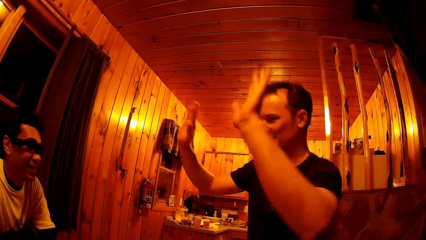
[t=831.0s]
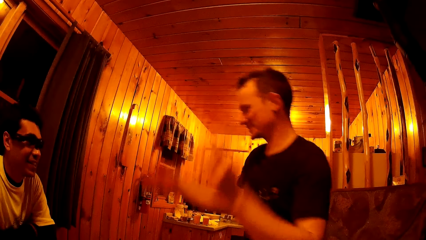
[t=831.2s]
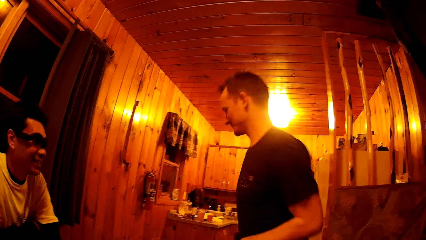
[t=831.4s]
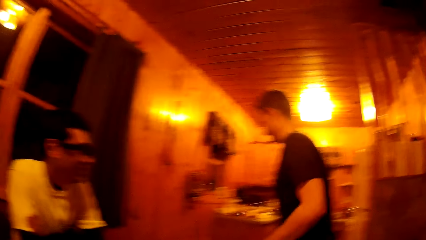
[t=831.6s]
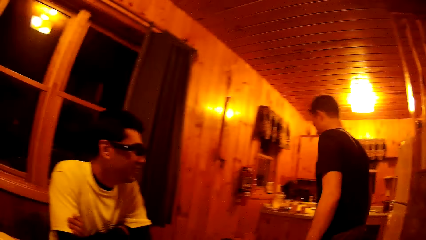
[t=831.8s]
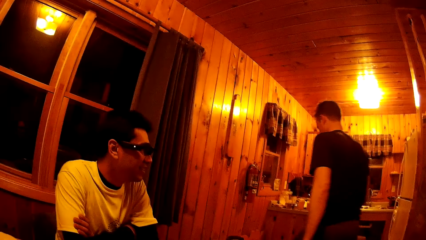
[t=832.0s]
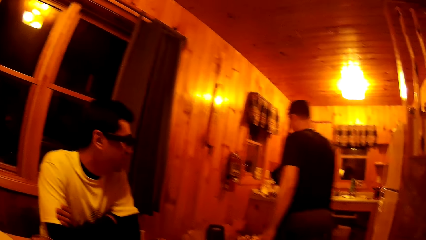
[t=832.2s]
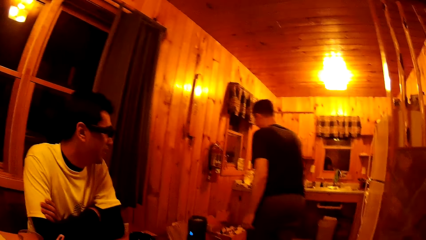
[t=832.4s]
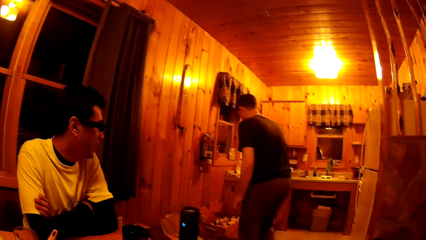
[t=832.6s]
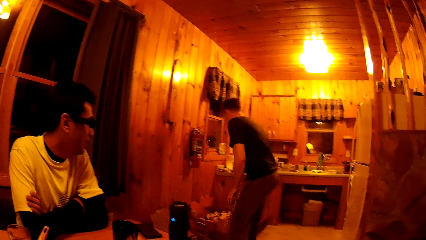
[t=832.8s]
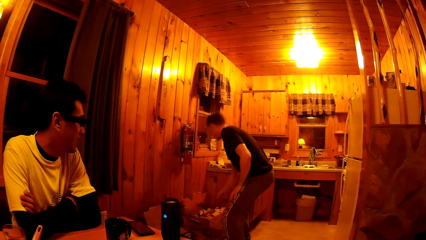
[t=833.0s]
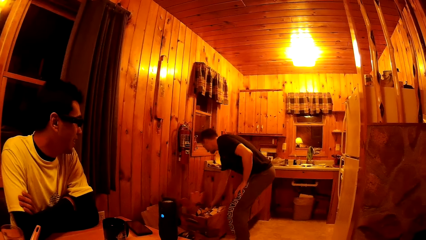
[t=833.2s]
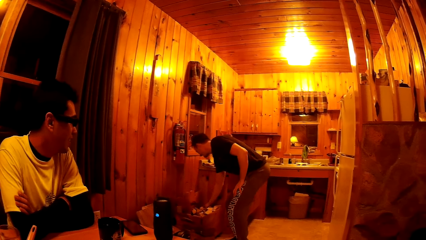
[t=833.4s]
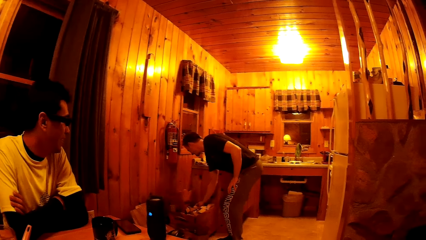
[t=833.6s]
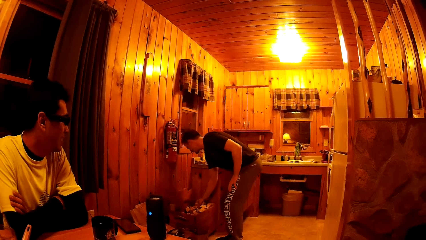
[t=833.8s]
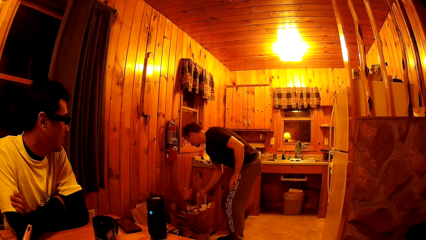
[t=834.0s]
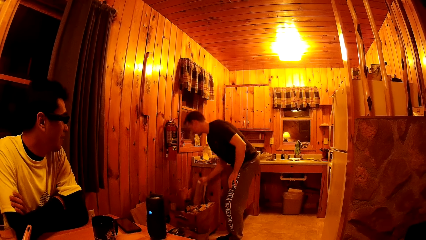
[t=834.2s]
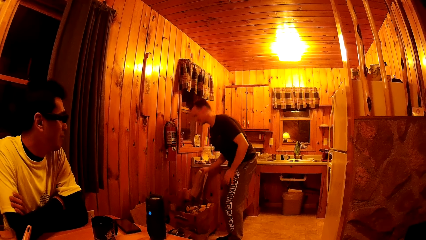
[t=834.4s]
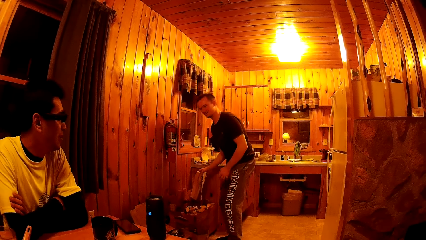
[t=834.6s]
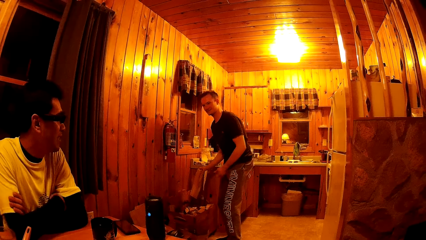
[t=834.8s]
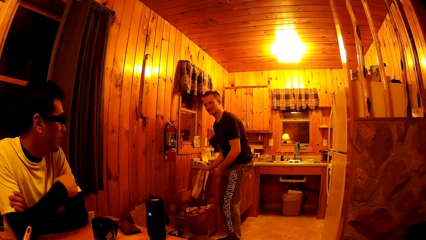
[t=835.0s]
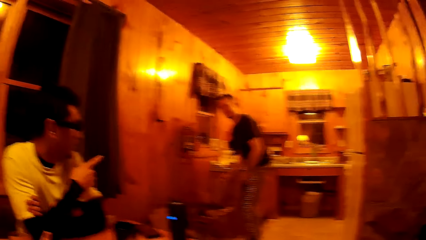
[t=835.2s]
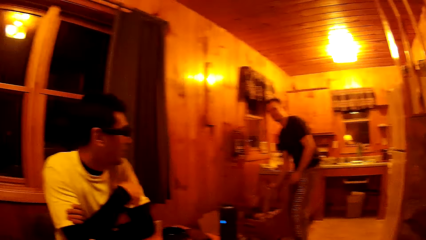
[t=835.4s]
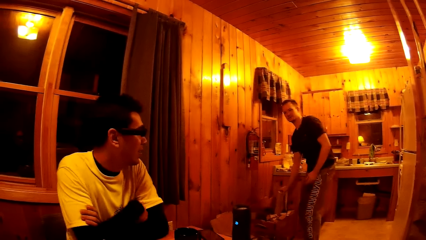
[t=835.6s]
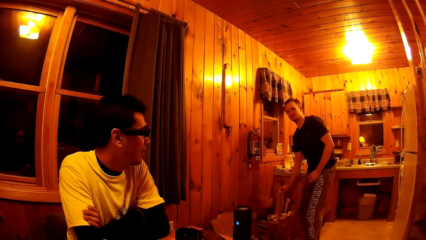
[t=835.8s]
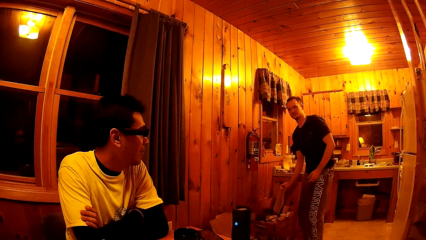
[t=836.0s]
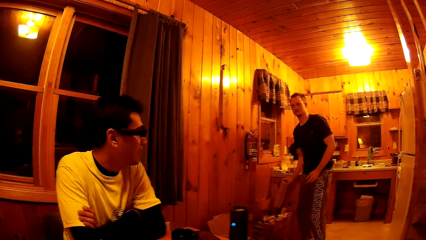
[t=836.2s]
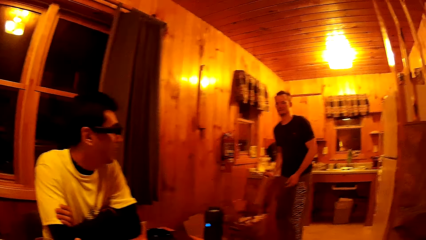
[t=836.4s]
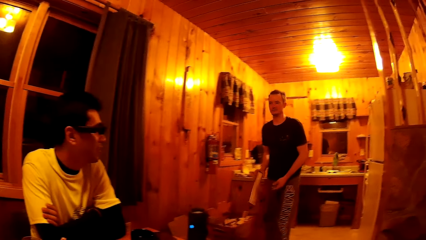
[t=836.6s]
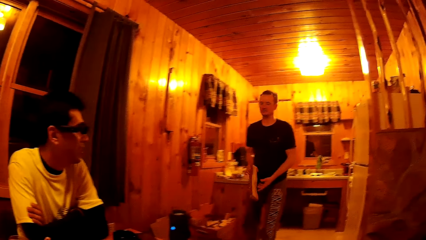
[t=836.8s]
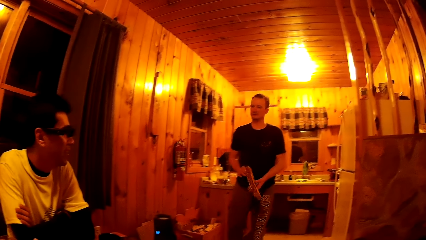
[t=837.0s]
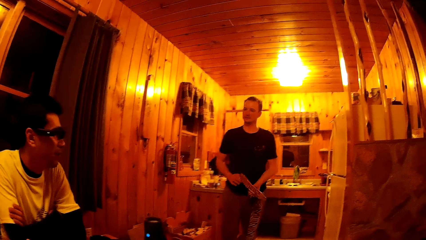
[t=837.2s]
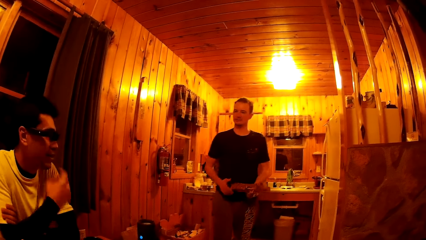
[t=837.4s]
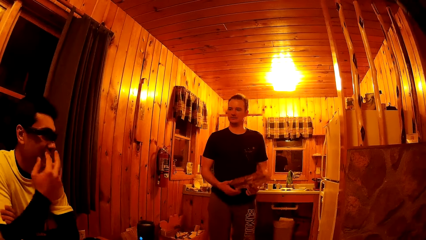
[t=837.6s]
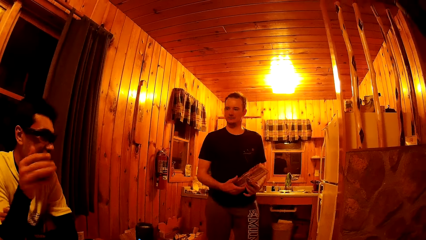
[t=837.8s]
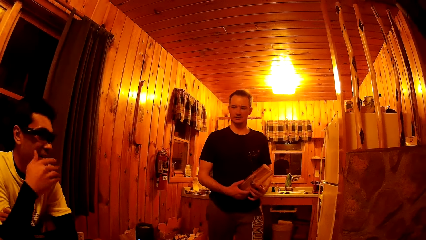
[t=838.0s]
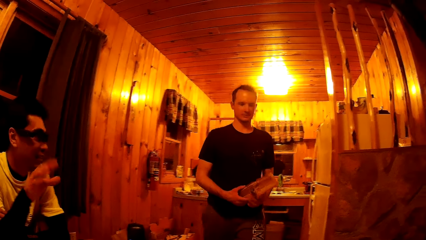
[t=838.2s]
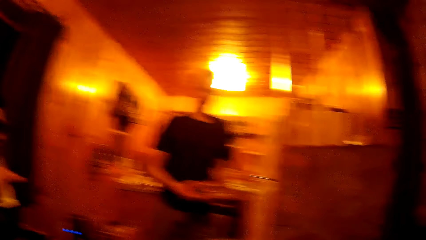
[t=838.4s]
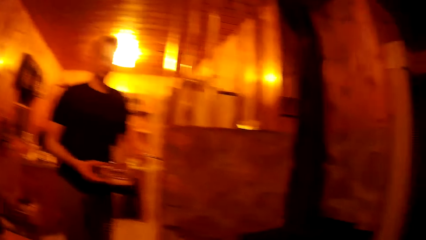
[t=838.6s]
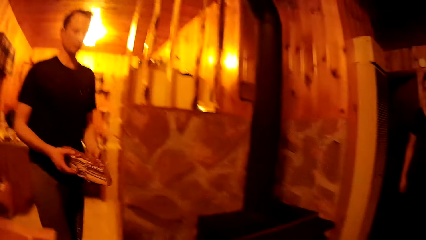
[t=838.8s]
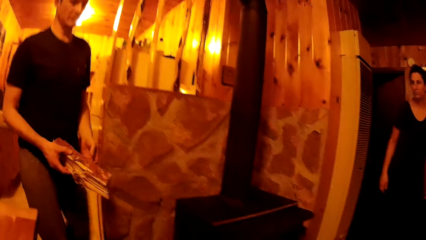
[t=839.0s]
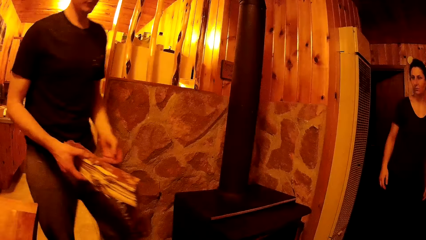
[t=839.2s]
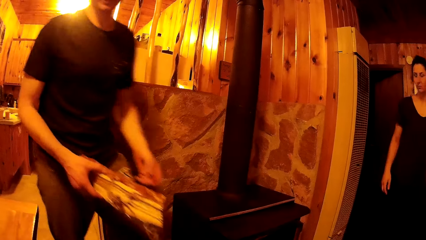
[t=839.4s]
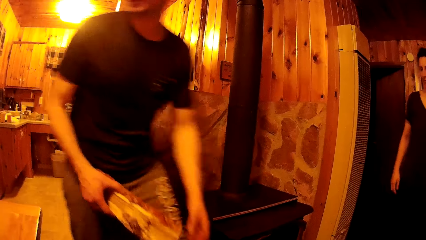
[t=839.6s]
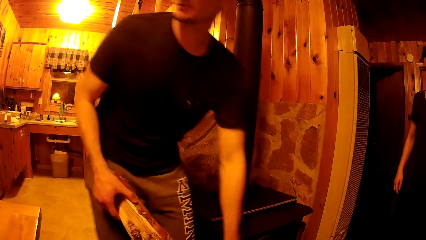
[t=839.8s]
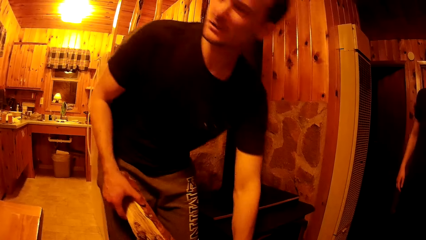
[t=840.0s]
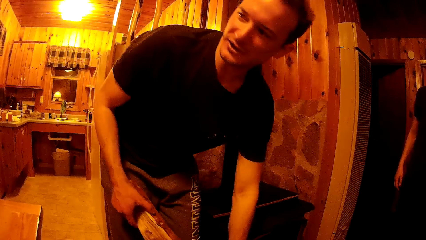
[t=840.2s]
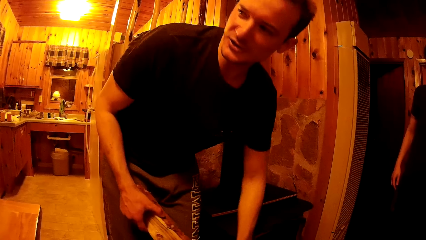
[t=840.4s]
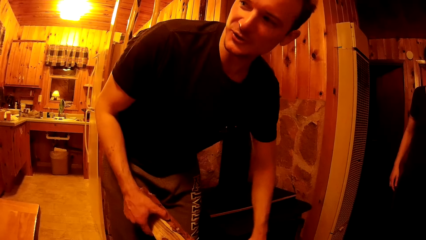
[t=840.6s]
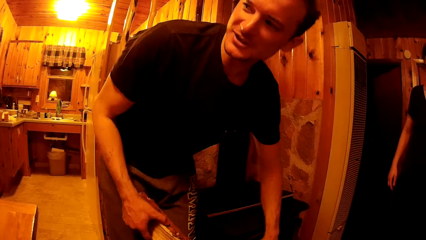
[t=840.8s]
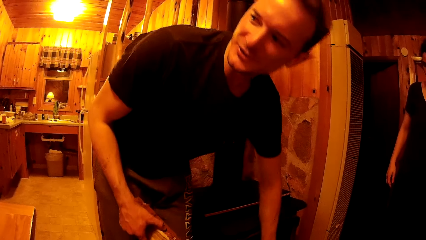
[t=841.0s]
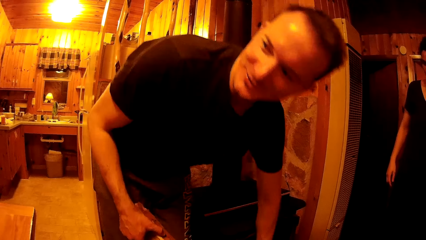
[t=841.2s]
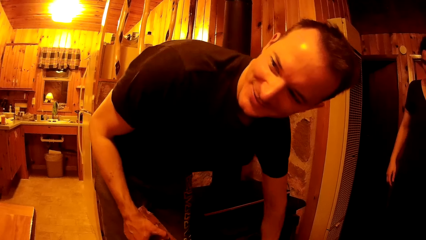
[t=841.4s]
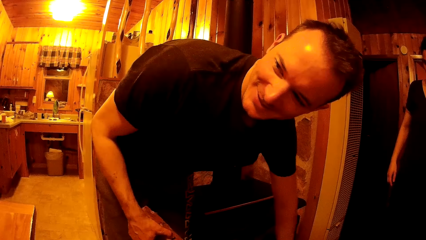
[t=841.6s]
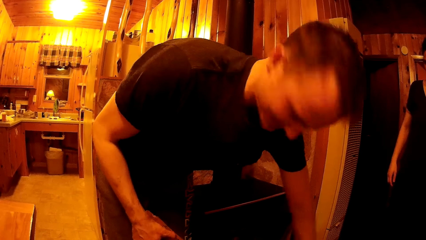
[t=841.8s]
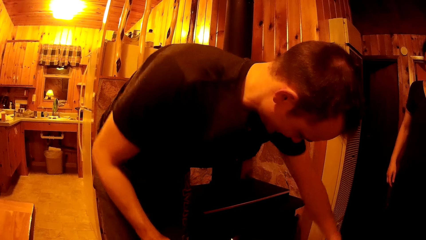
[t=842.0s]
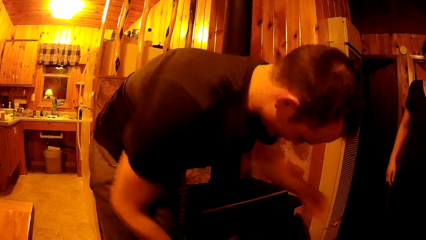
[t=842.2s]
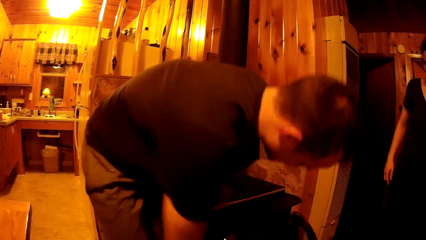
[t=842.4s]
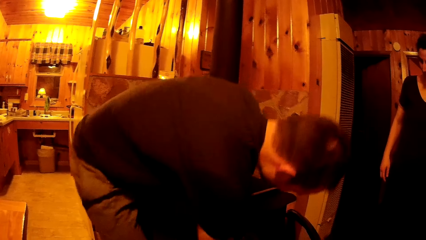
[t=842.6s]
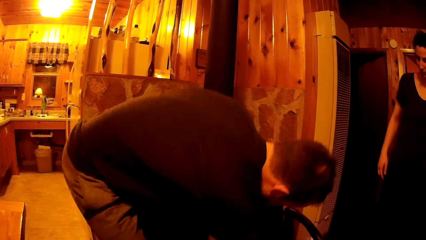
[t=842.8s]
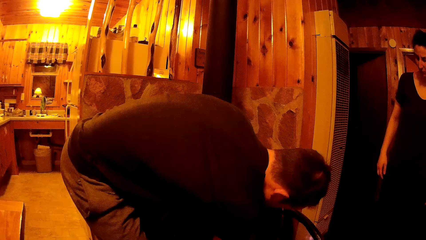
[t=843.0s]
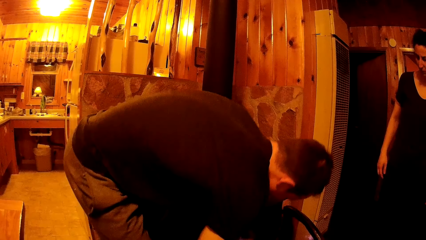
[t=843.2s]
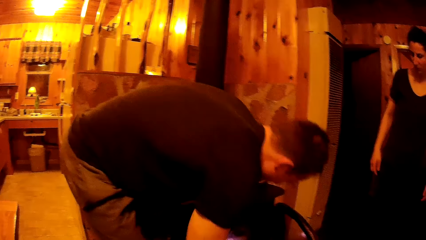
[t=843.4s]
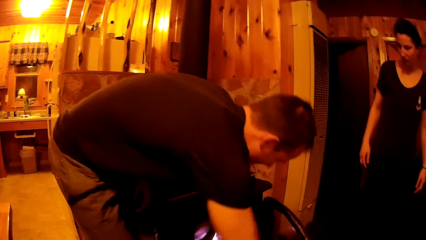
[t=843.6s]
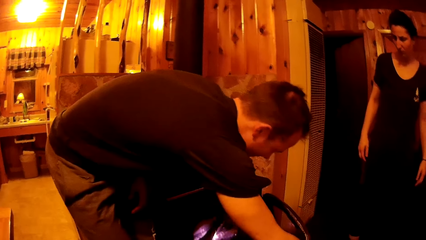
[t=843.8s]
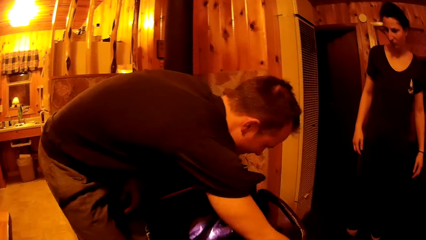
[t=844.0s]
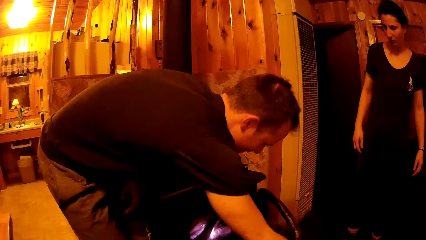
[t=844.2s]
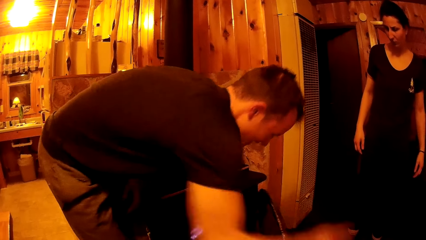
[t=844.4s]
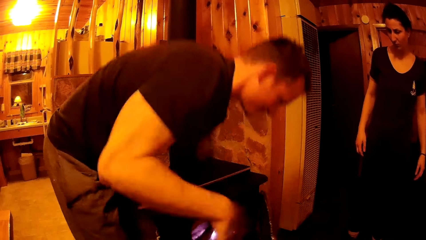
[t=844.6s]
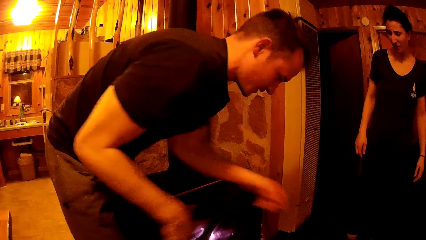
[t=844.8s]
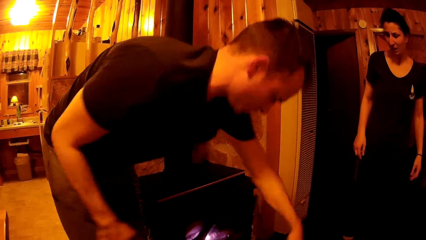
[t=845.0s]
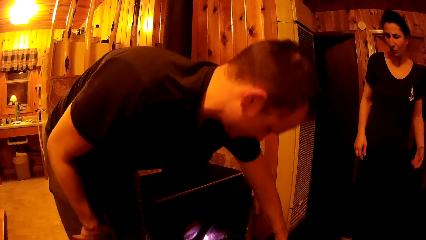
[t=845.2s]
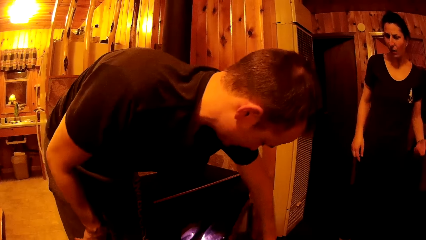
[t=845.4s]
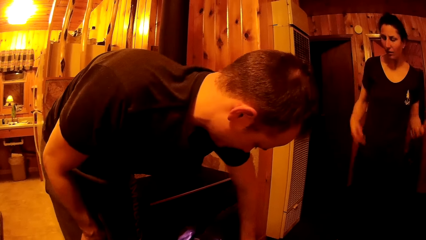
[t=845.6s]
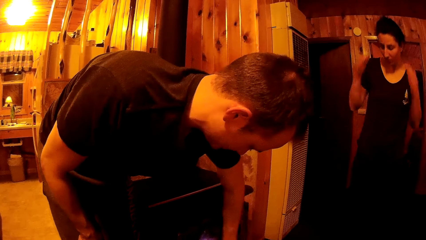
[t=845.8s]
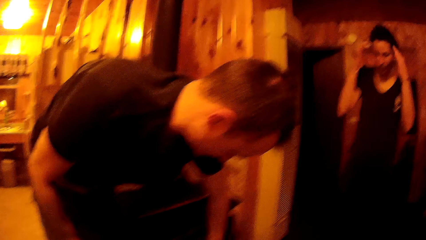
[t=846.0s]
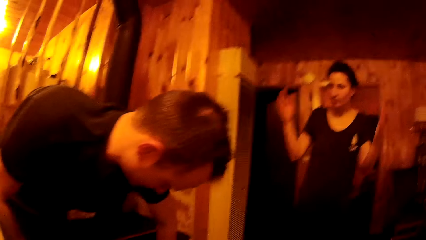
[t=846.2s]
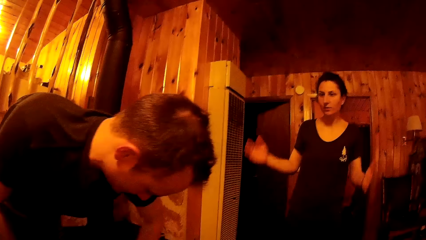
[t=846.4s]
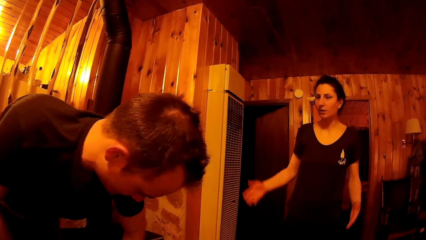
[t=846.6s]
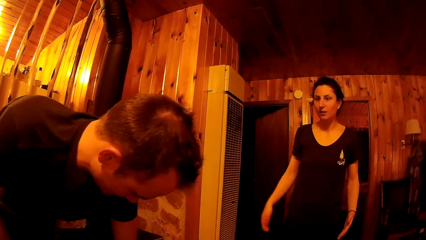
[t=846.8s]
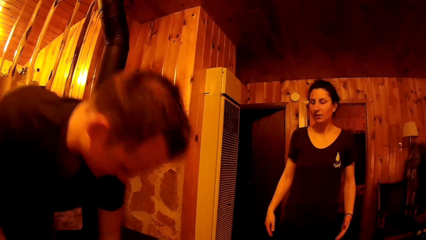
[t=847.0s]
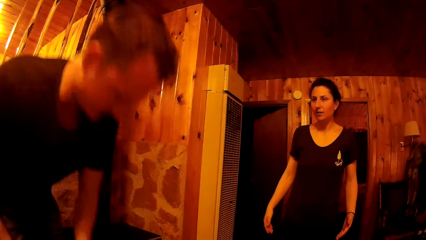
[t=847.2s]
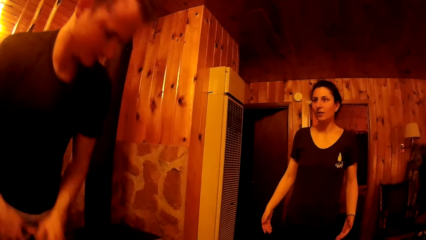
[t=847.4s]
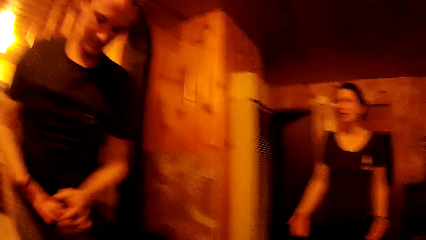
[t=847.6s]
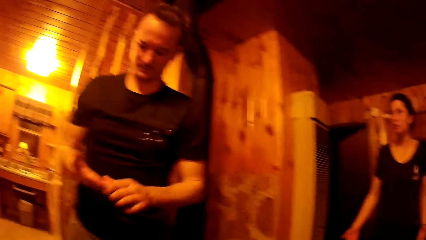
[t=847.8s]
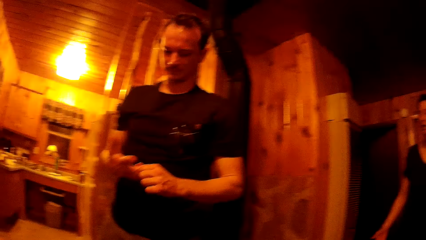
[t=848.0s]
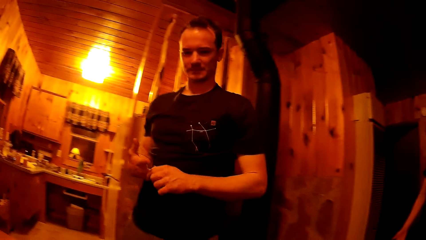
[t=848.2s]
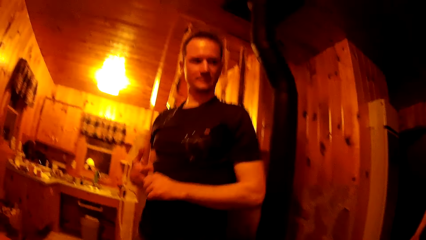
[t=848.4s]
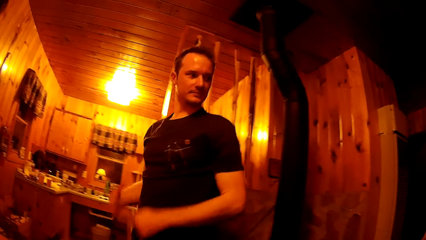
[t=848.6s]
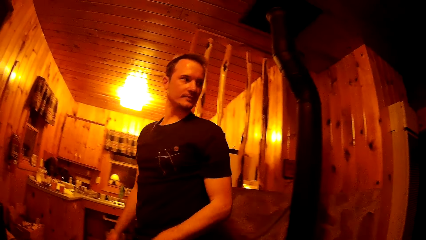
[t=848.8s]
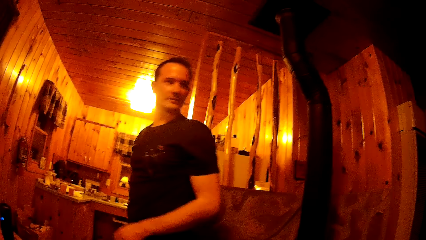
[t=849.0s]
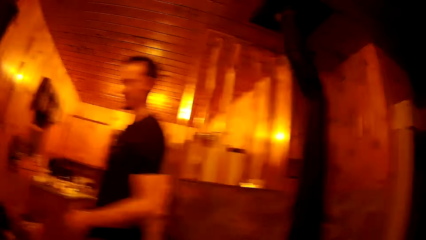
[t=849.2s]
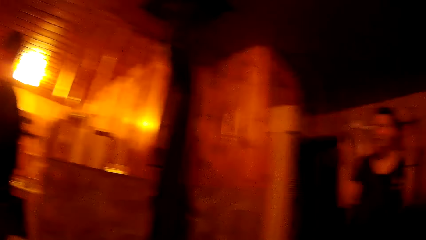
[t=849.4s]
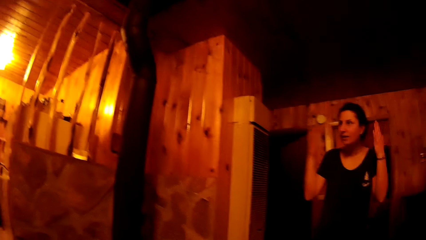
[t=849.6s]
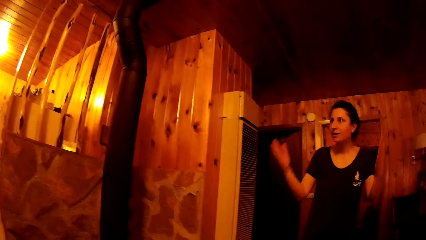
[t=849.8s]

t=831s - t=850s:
The man waves both hands and walks towards a carton on the floor. The man brings out a log of wood from the carton on the floor with his right hand. The man holds the log of wood with both hands and walks towards a wood stove in the living room. The man opens the door of the wood stove on the floor with his left hand. The man puts the log of wood in his right hand into the wood stove on the floor. The man closes the door of the wood stove with his right hand.
